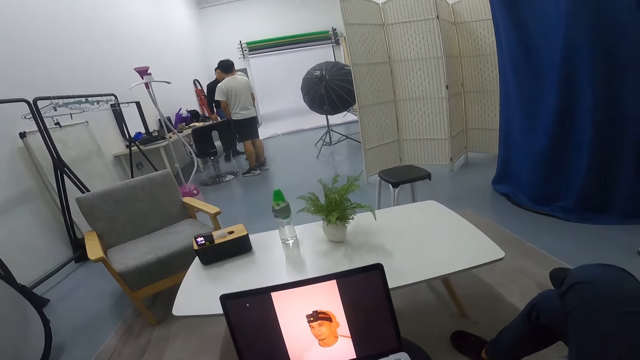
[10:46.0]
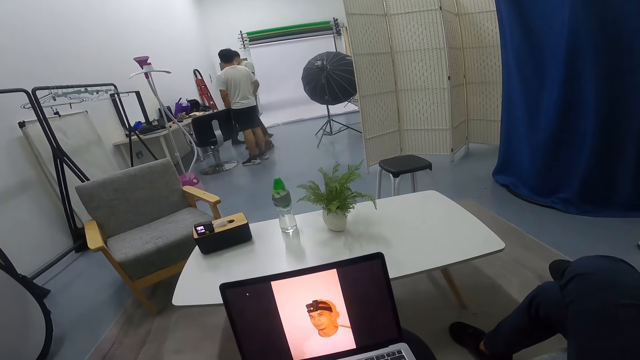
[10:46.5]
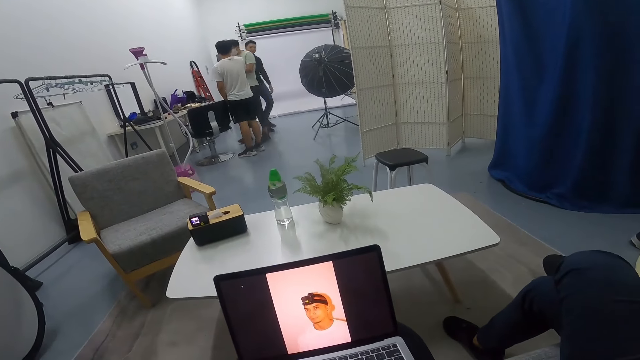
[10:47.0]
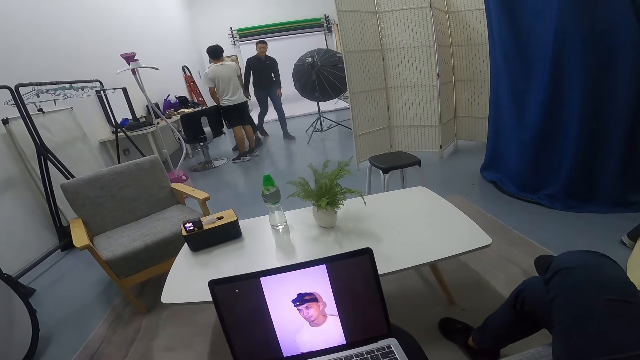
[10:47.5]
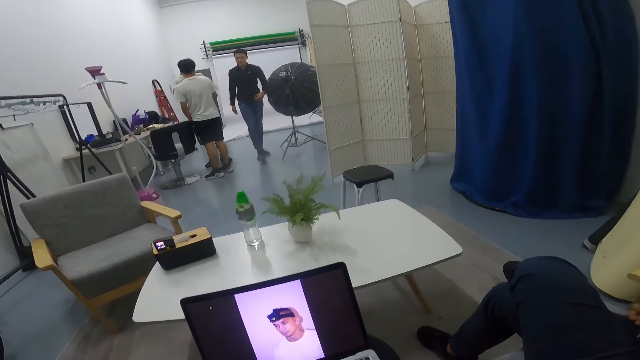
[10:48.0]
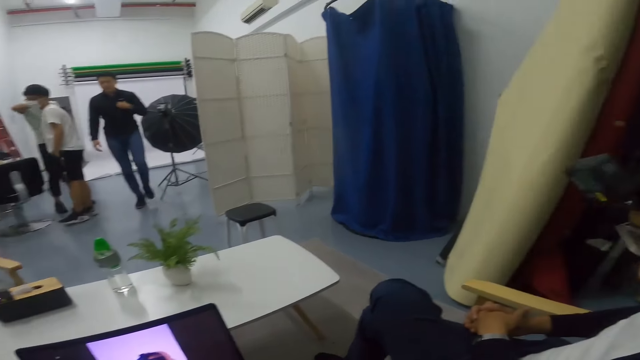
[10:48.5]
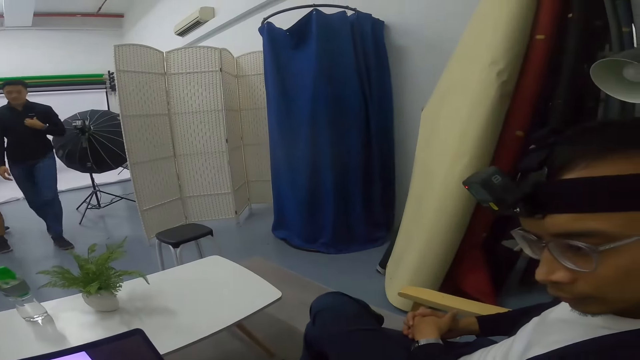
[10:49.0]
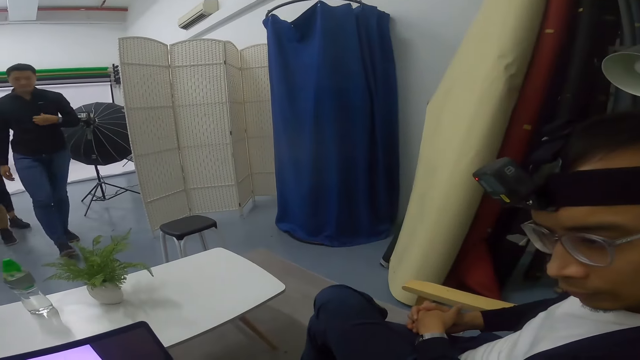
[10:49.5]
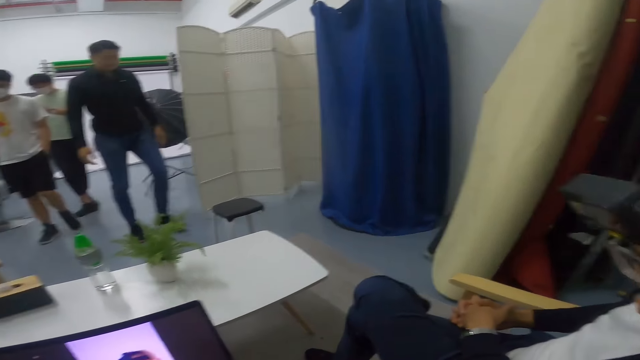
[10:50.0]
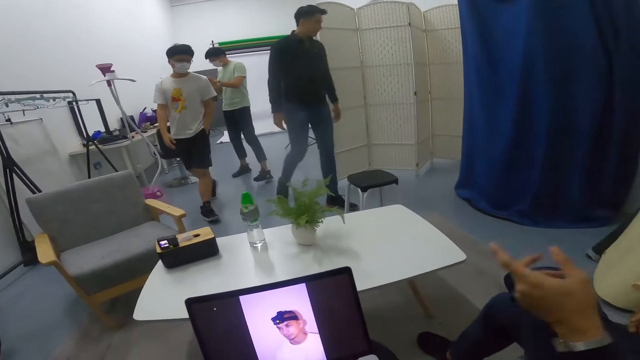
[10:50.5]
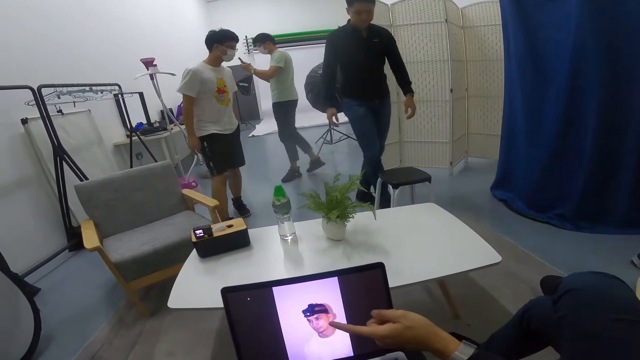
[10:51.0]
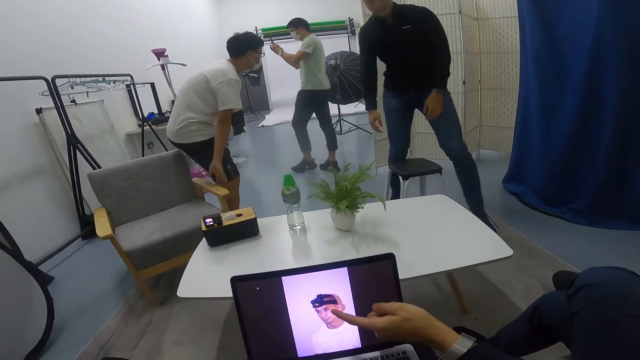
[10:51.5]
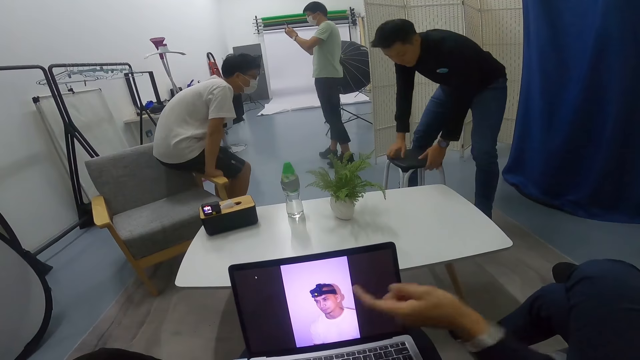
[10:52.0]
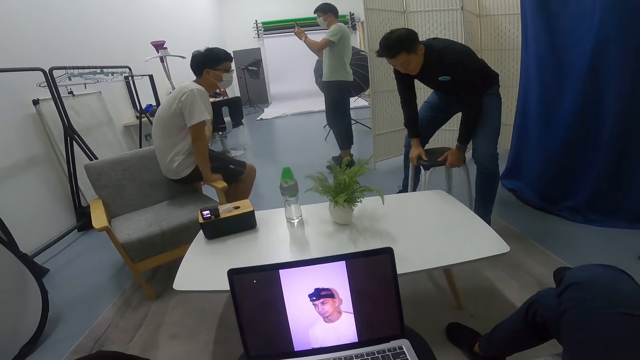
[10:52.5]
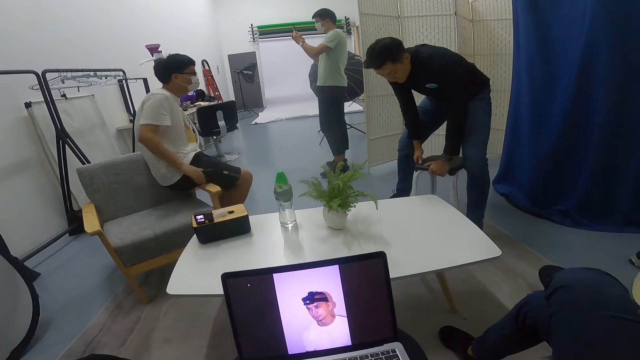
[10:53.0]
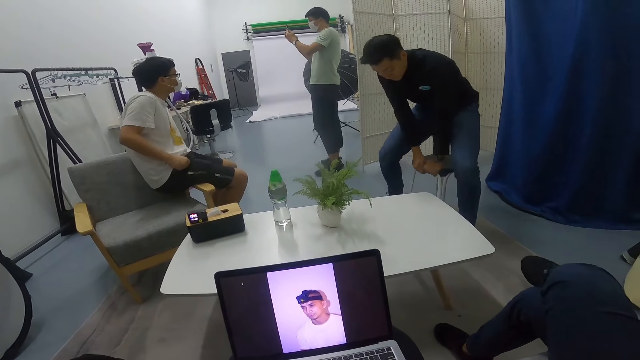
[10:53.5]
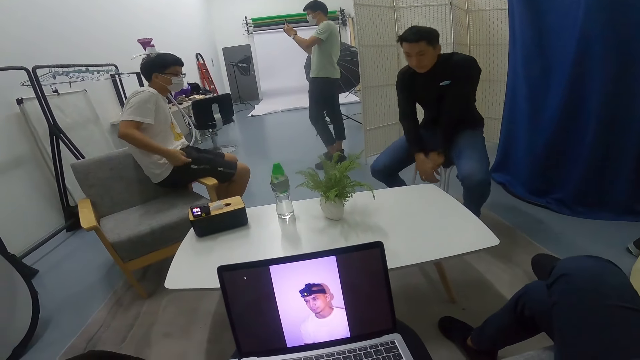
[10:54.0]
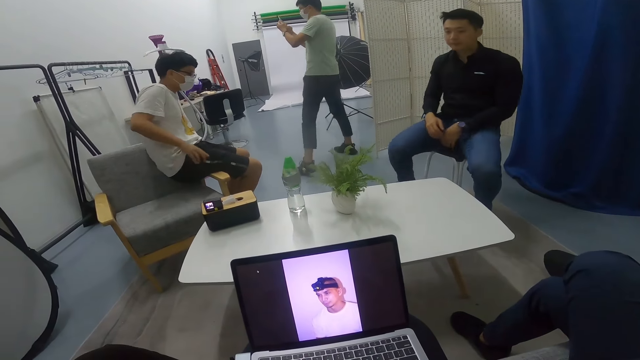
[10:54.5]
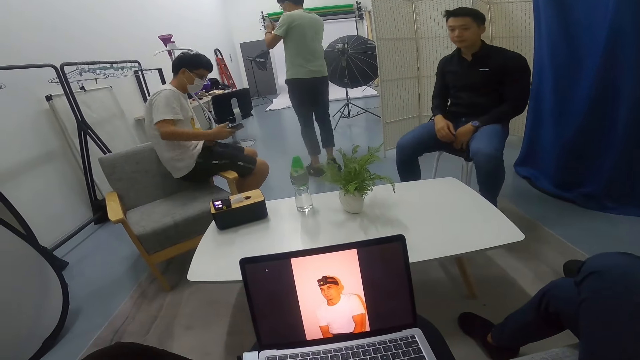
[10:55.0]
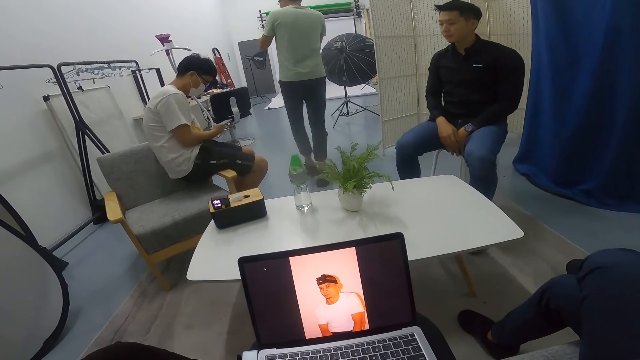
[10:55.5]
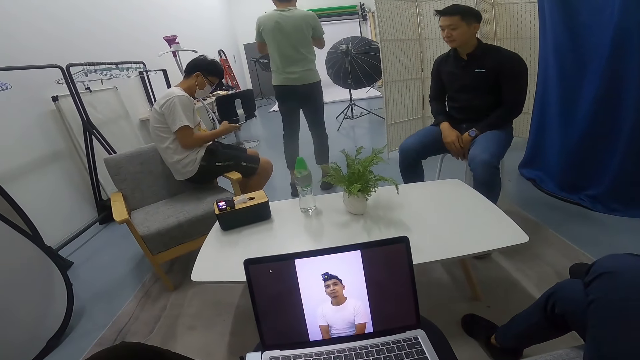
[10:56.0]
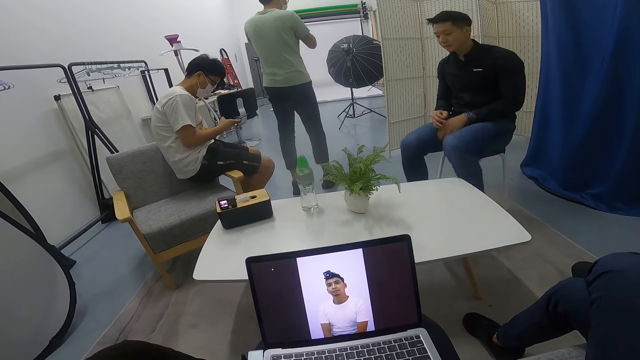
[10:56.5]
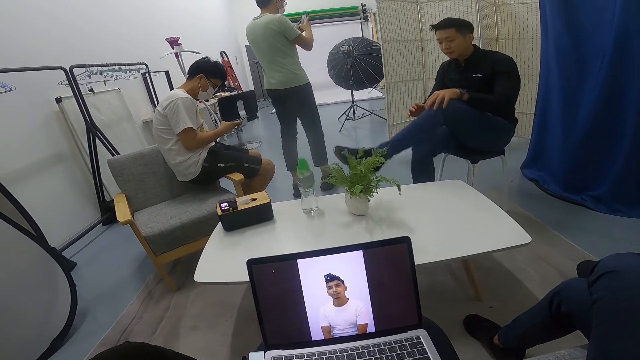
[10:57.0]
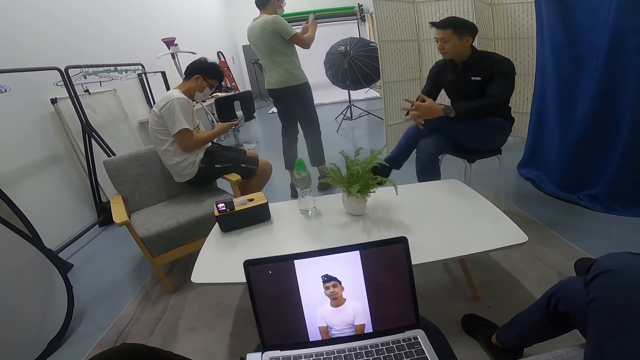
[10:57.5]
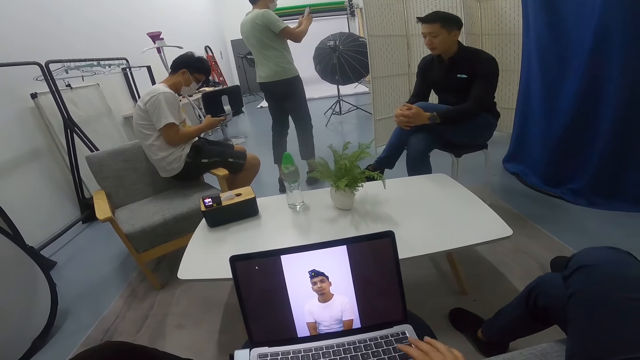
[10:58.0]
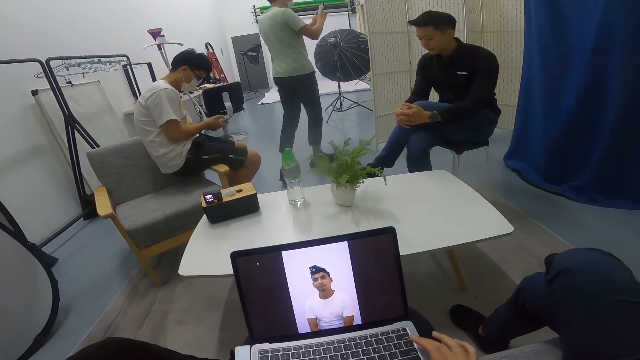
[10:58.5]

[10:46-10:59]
Three men converse. A man and another man walk to the seats at the table. A man walks around. The camera wearer converses with a man. A man uses a phone around in the room. A man sits on a seat near the table. A man pulls a stool closer to him. A man holds a phone. The man sits on the stool. The camera wearer uses a laptop. A man takes a phone out of his pocket and uses his phone. A man walks around. A man folds his legs, lifts his leg, holds his leg, and stares around the room. The camera wearer uses a laptop.

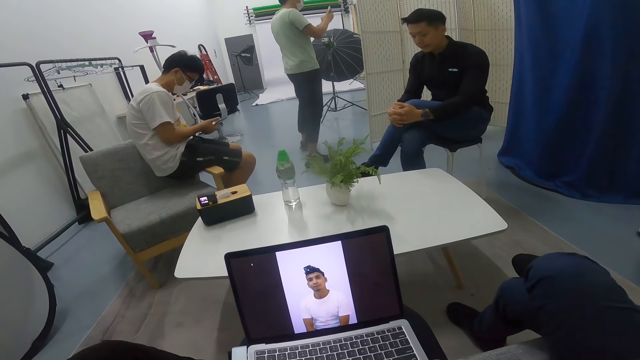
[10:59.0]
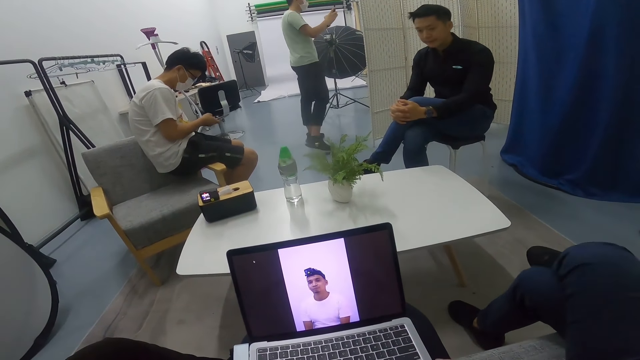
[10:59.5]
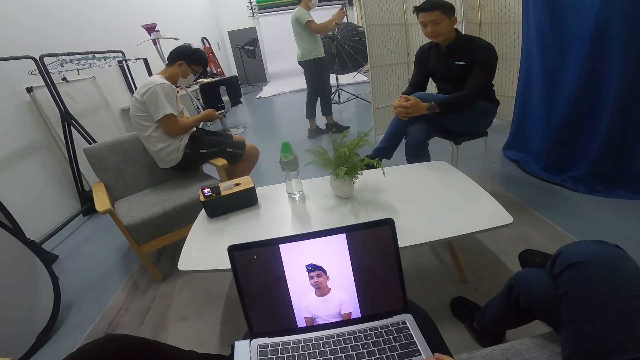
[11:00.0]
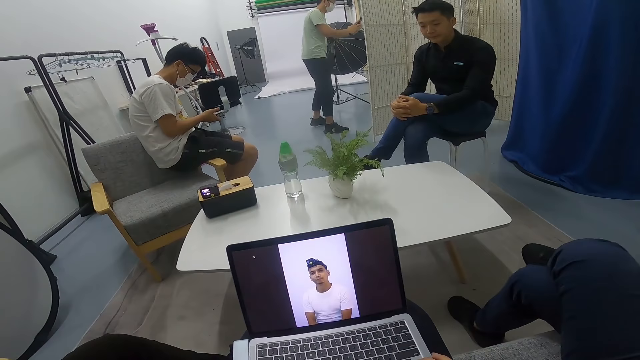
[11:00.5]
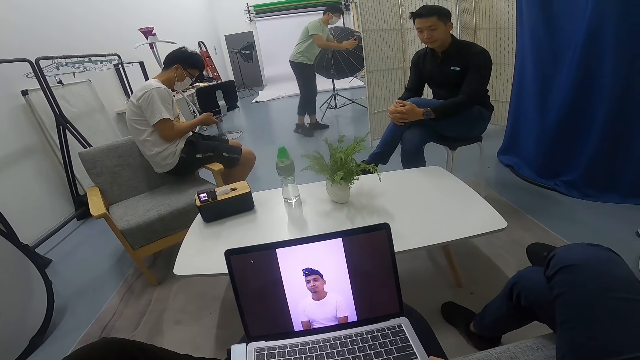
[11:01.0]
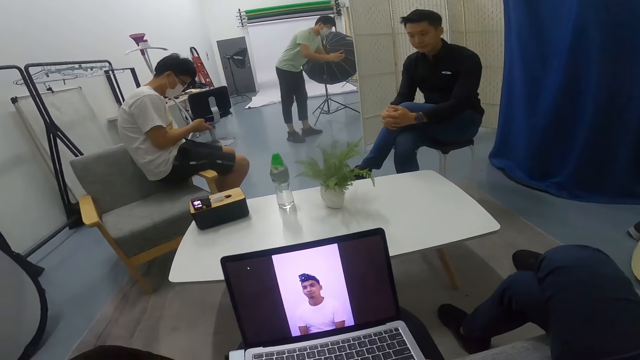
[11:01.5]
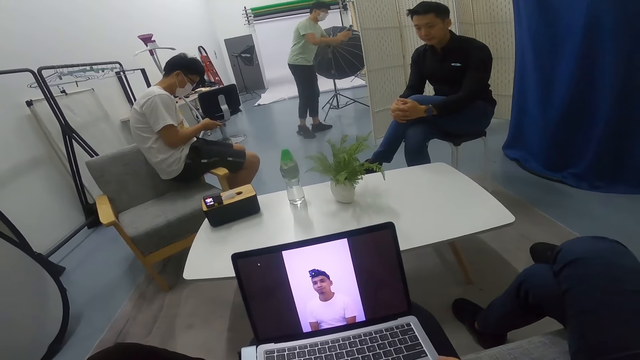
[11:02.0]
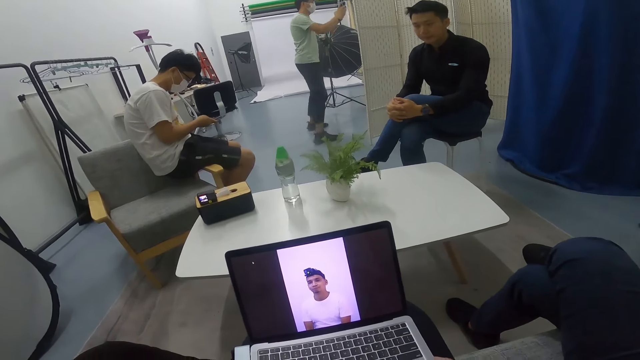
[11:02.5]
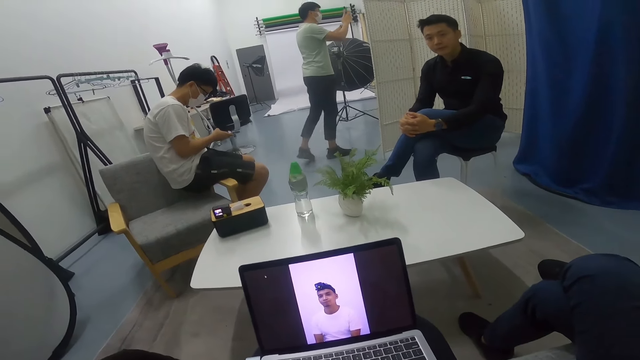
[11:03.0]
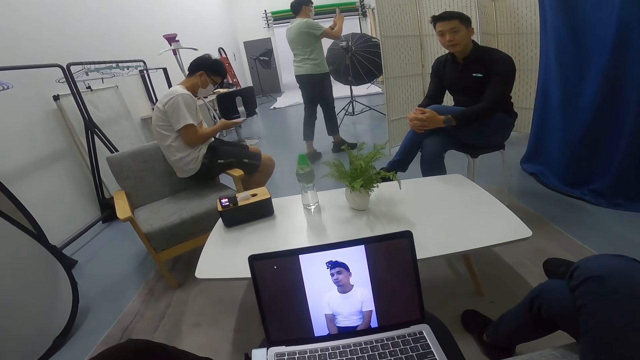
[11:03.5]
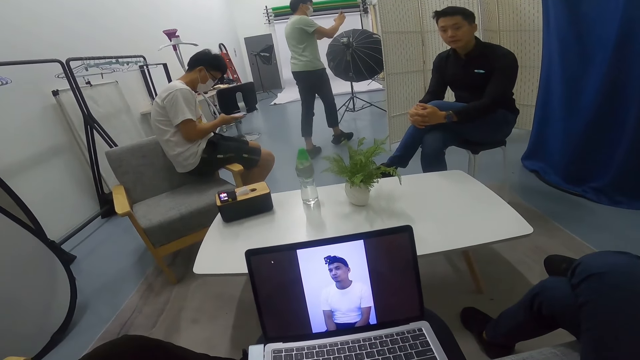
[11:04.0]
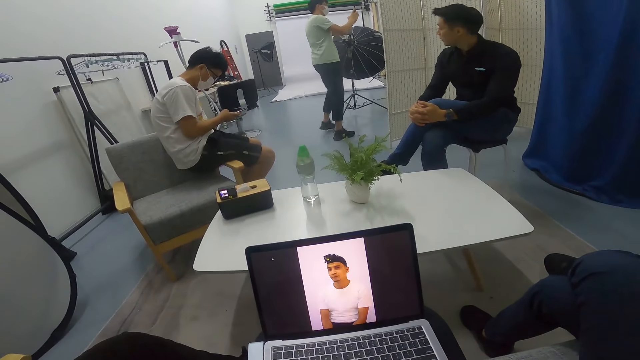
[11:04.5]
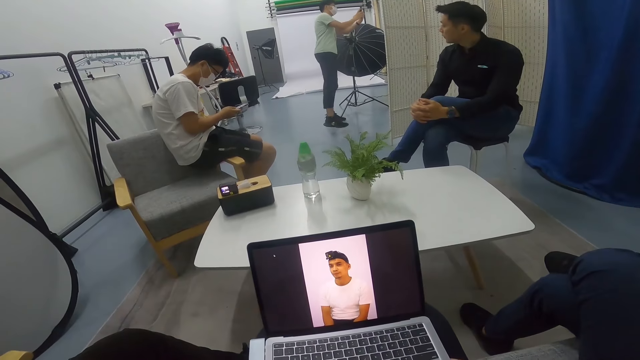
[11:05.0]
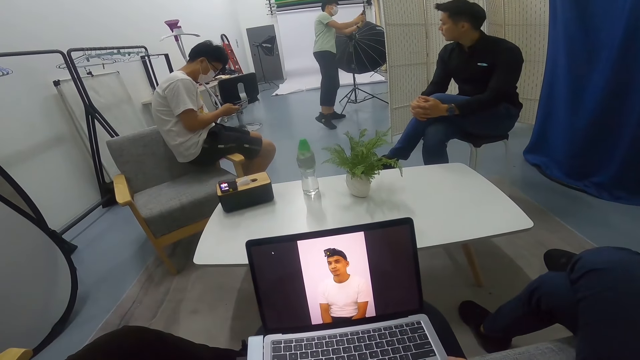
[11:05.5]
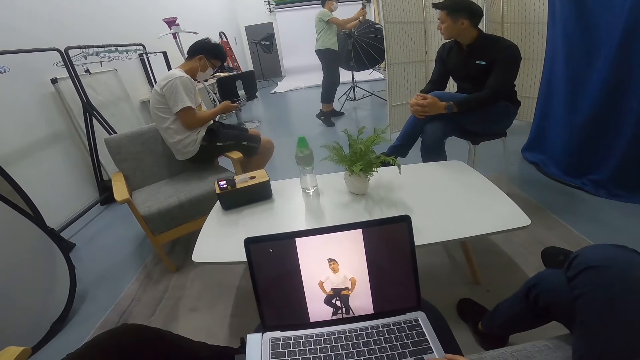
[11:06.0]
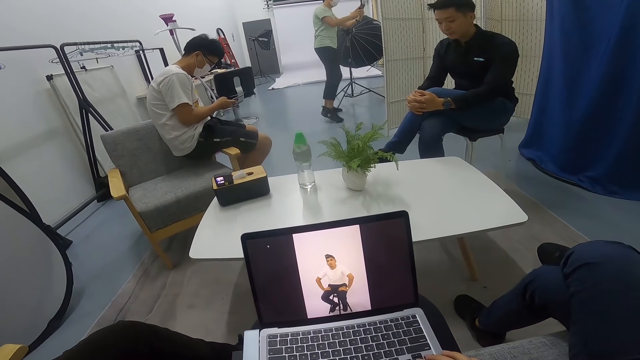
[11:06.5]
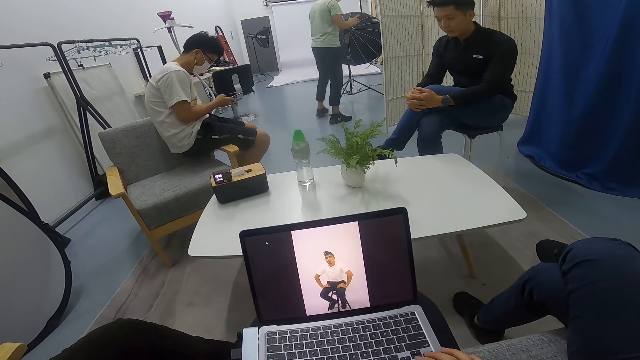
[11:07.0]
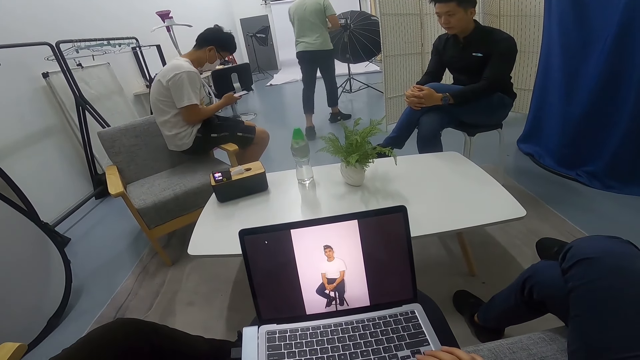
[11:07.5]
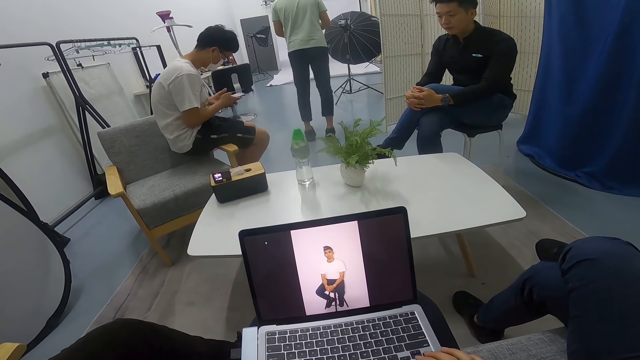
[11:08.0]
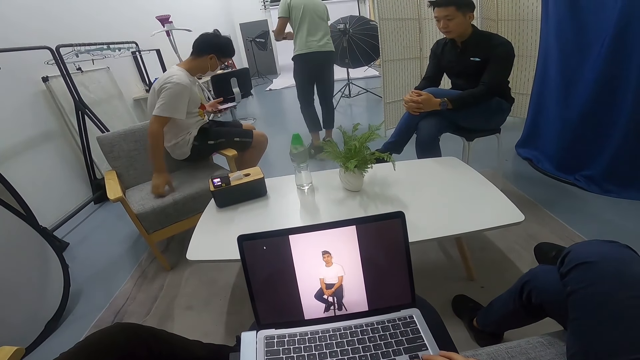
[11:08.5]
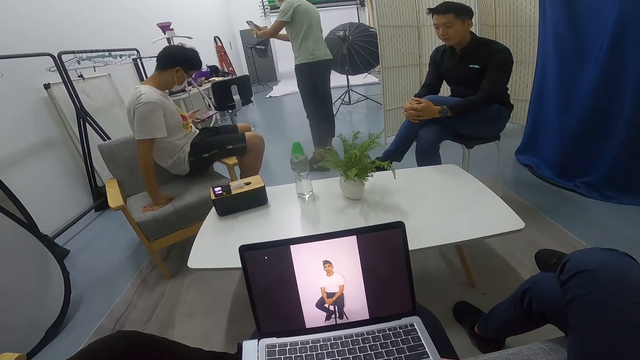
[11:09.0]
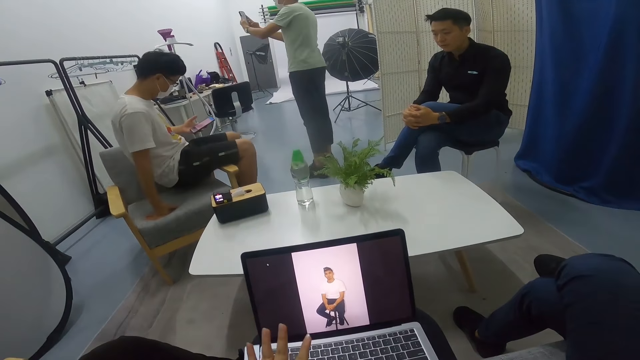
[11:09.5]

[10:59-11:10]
A man walks around. Another man converses with the camera wearer. A third man uses a phone around in the room. The first man bends. The camera wearer uses a laptop. The first man walks around. A man moves his hand and holds the seat. A man changes his sitting position on the seat.
